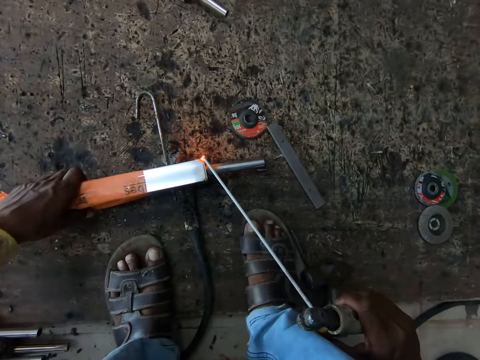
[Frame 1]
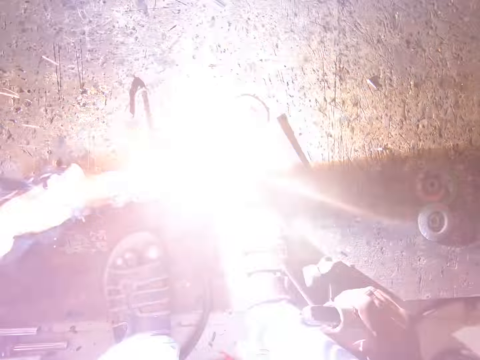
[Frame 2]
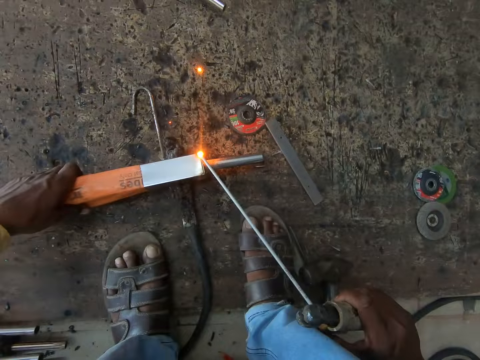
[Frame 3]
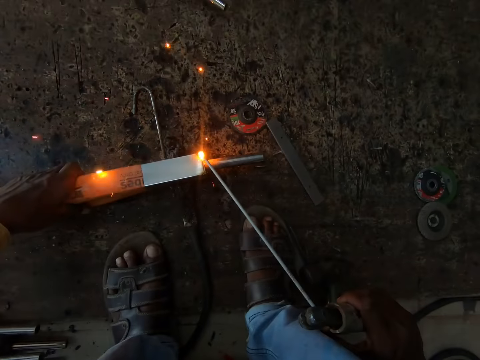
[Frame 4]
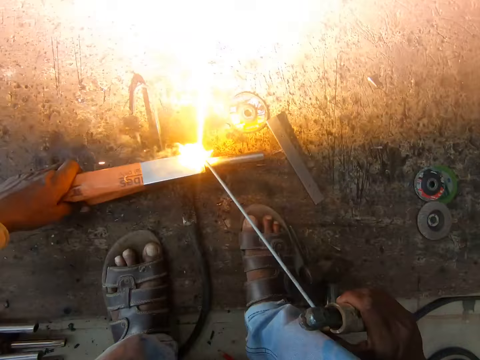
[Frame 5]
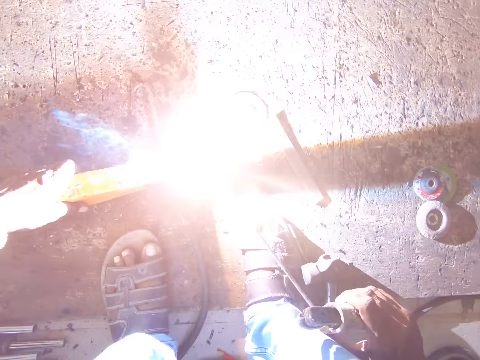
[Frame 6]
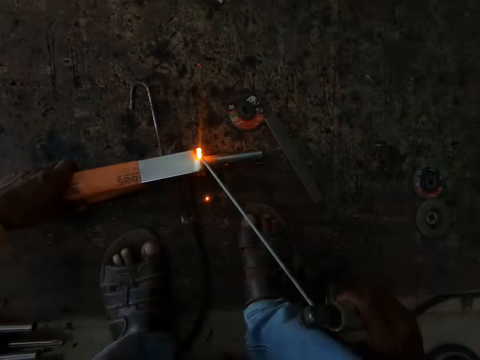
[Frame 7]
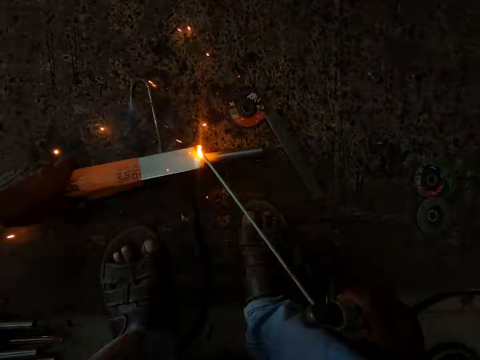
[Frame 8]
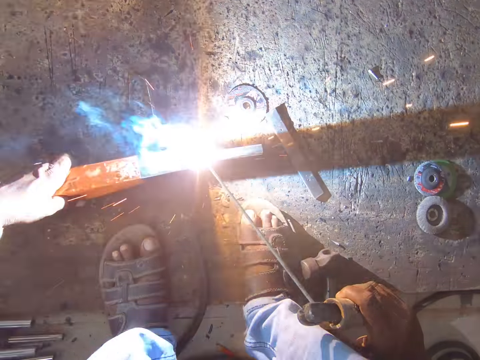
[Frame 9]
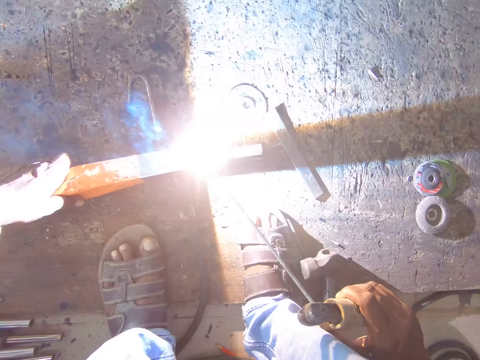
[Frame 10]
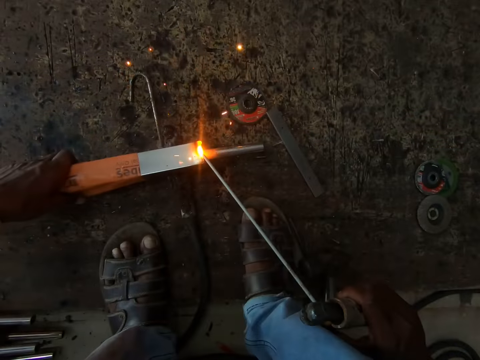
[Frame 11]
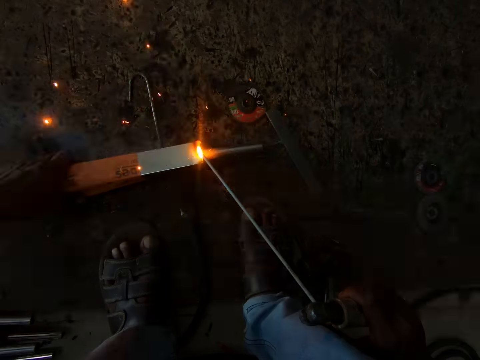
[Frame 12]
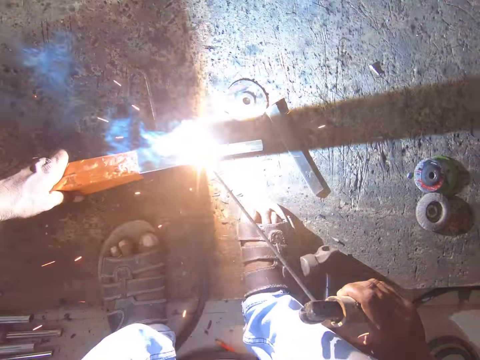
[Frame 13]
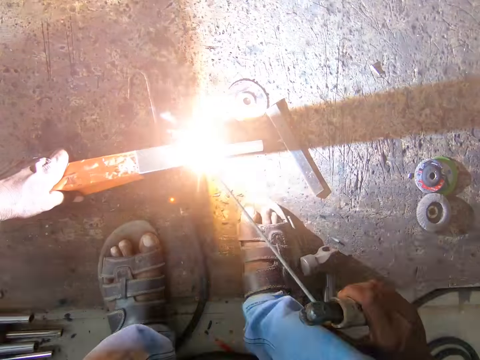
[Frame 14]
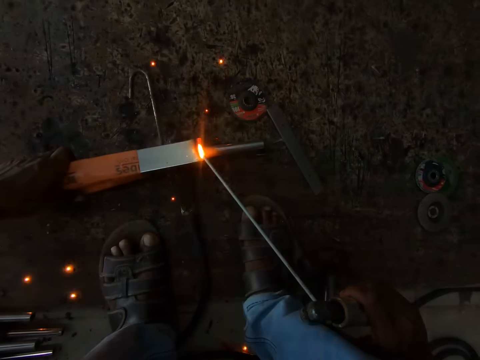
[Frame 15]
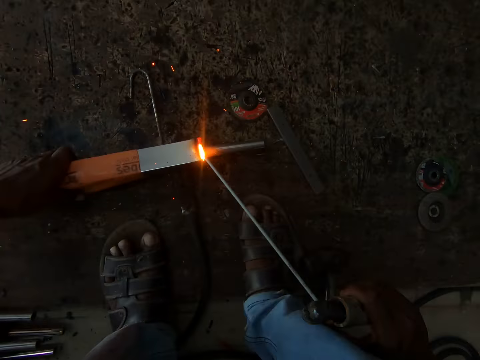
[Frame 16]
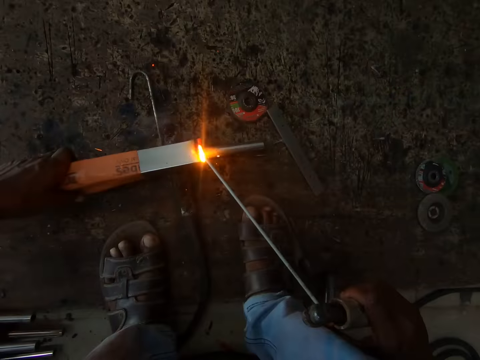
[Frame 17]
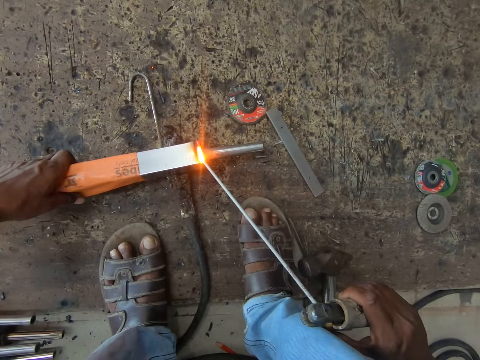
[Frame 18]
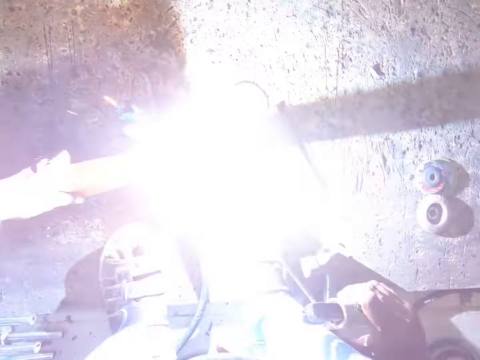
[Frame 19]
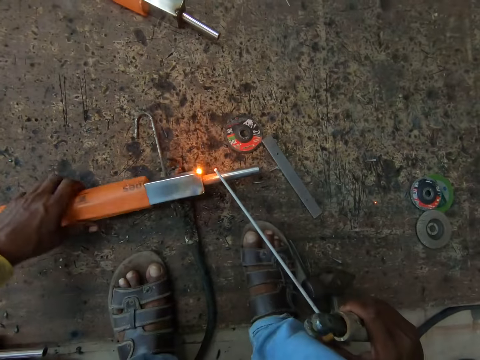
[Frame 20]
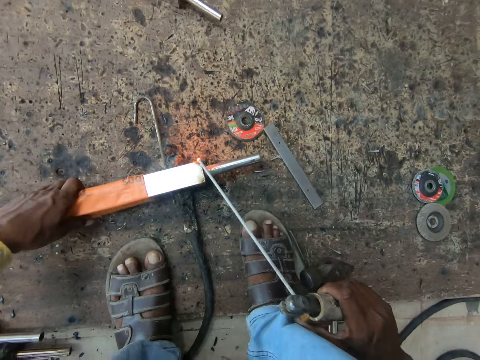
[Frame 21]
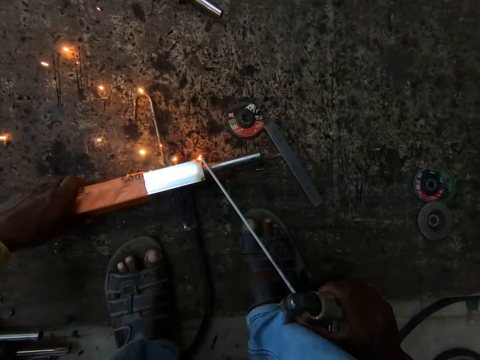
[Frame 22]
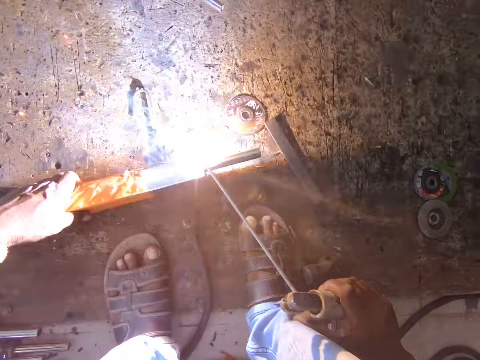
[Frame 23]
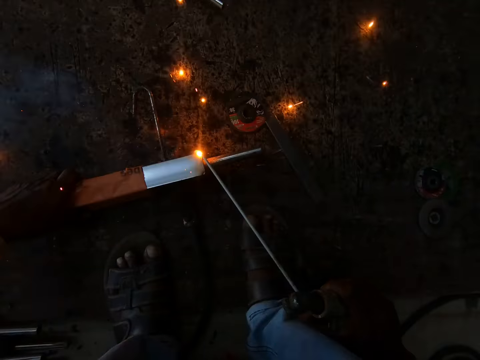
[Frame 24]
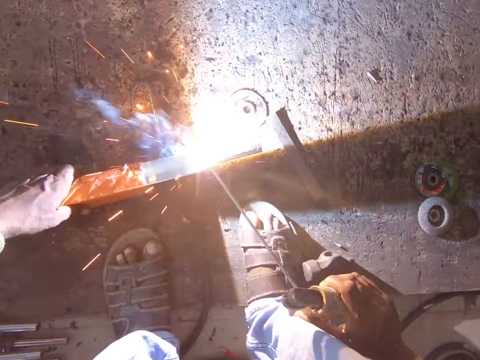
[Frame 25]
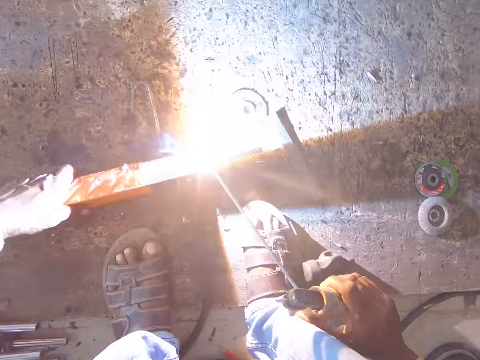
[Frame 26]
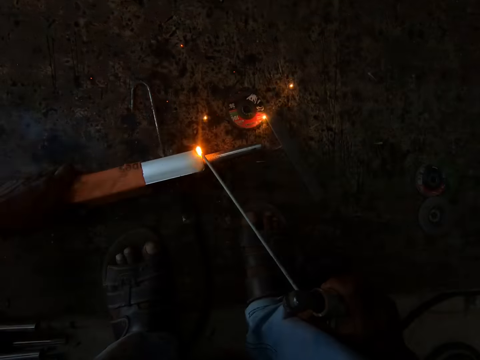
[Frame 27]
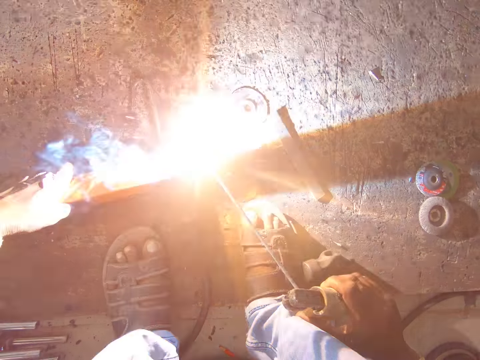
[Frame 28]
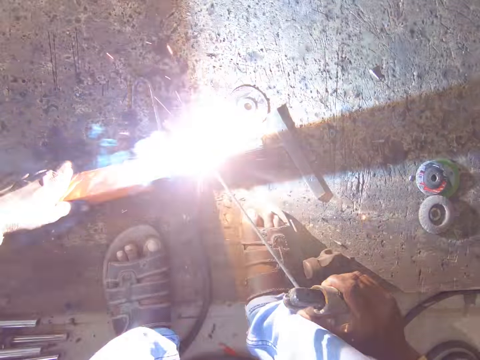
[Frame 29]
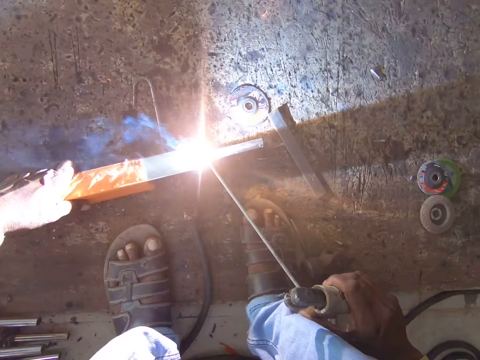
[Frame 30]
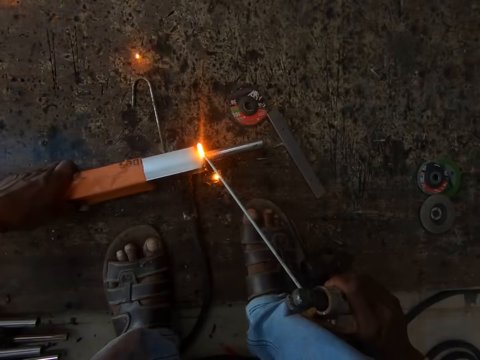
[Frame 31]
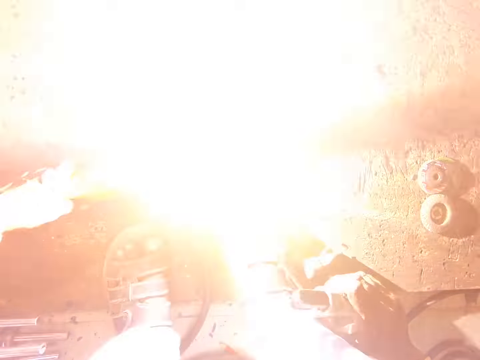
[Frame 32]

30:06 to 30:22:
The camera wearer welds a metal rod with a welding machine in the right hand. They turn the tirupati tube. They weld. They look down.

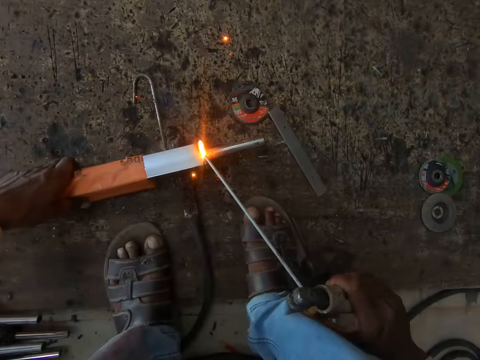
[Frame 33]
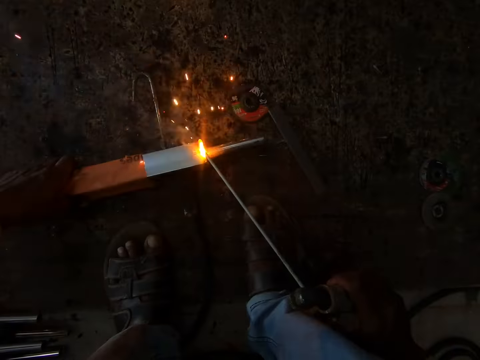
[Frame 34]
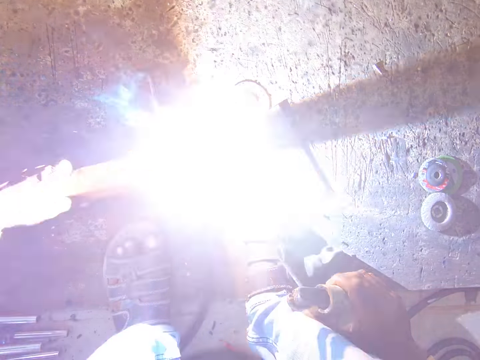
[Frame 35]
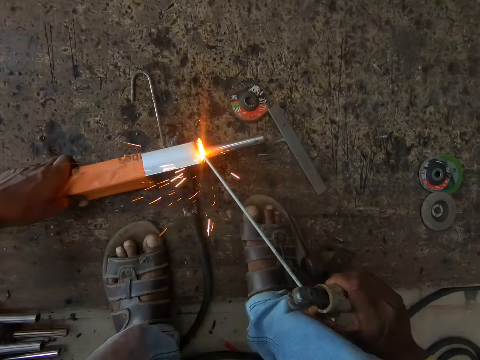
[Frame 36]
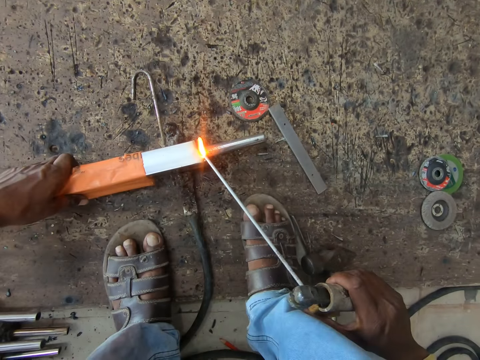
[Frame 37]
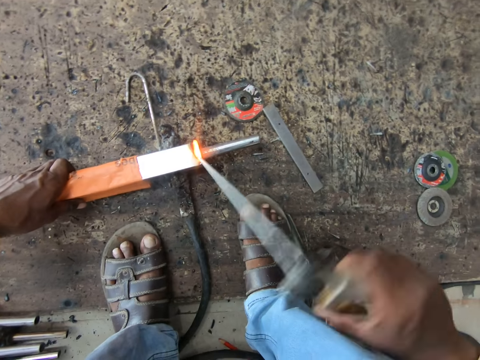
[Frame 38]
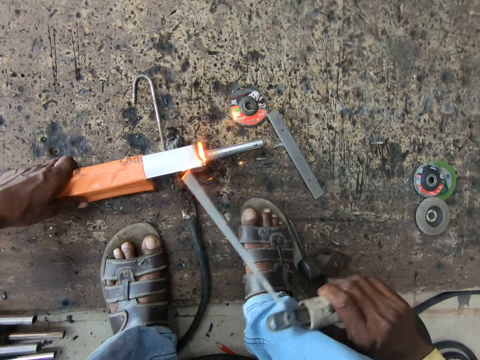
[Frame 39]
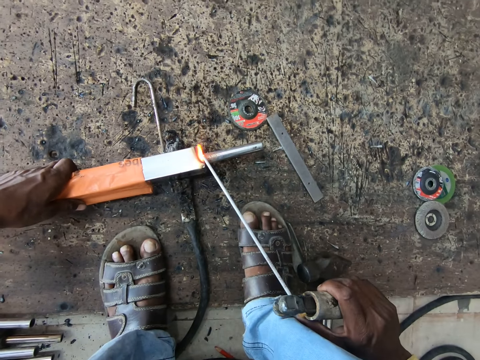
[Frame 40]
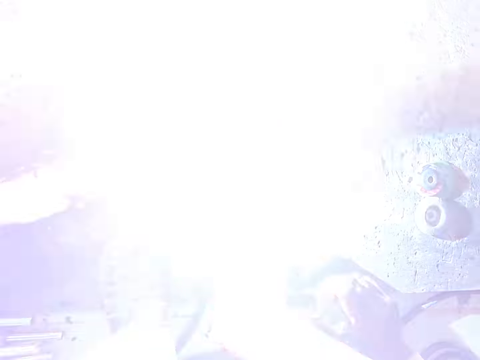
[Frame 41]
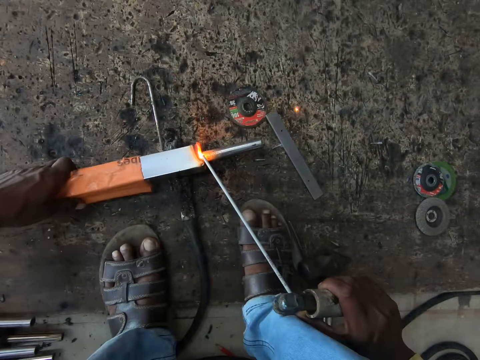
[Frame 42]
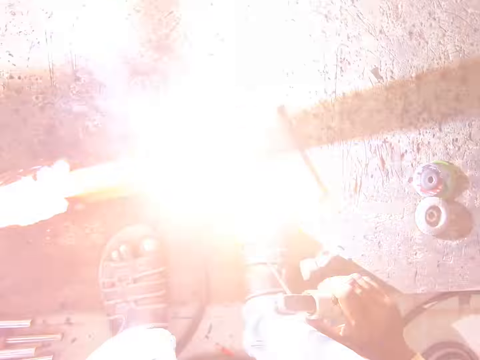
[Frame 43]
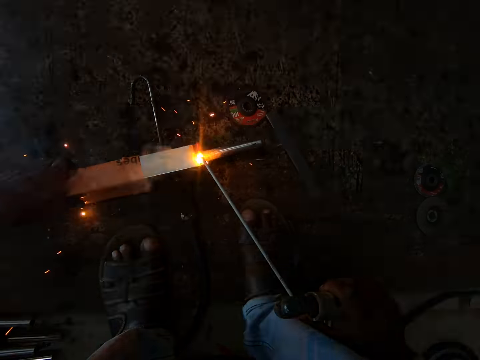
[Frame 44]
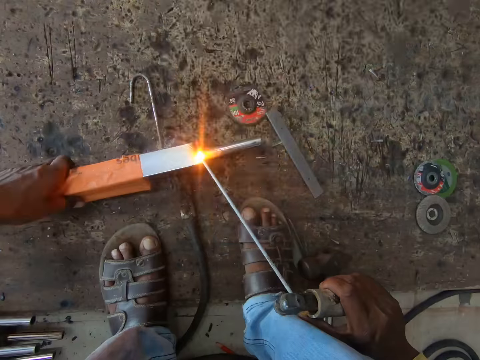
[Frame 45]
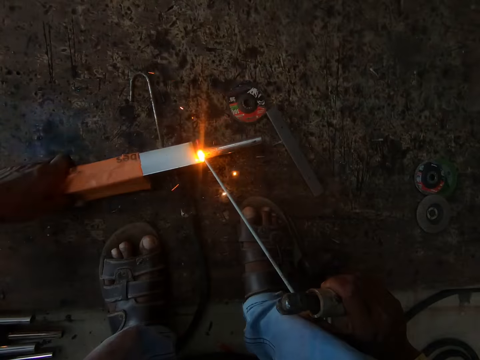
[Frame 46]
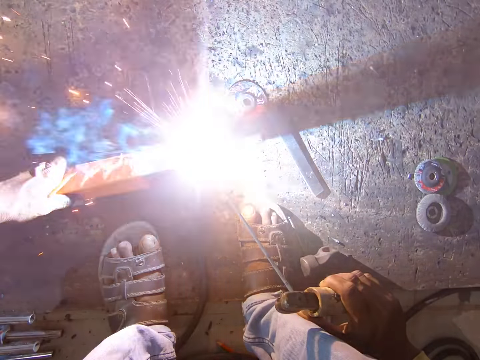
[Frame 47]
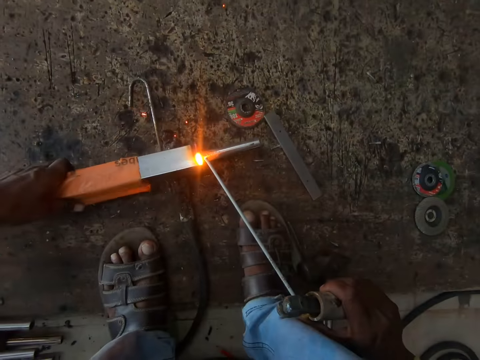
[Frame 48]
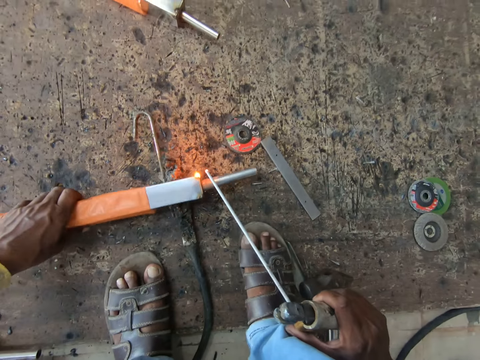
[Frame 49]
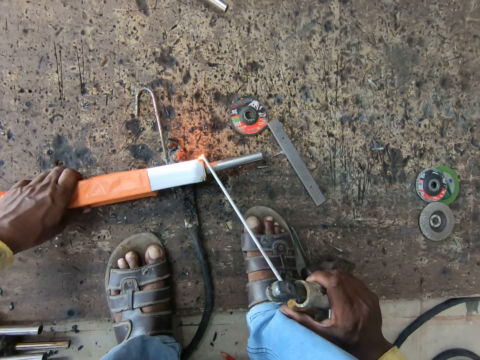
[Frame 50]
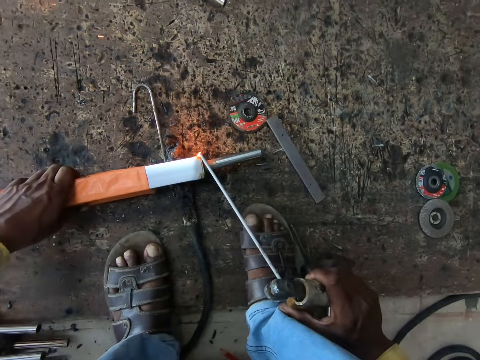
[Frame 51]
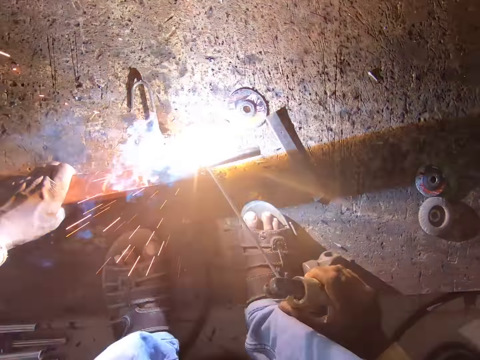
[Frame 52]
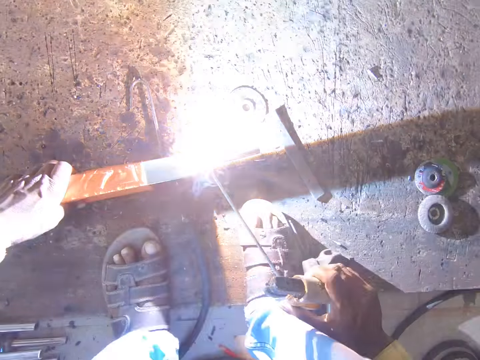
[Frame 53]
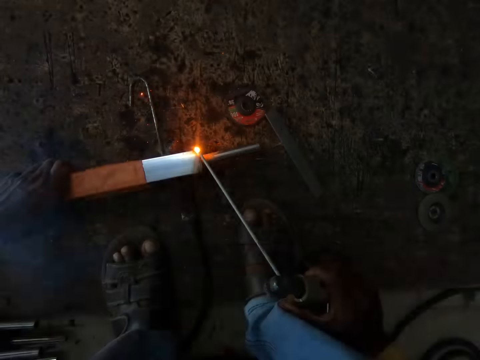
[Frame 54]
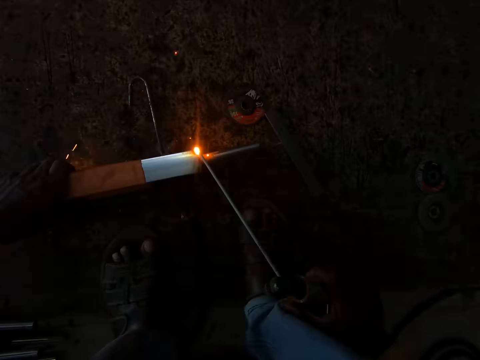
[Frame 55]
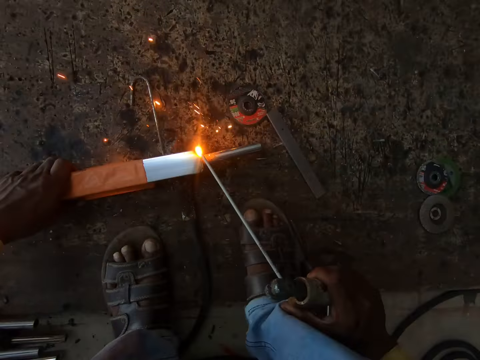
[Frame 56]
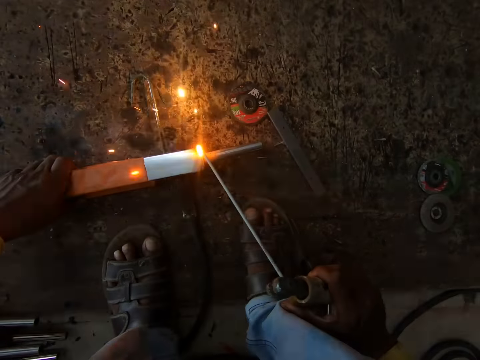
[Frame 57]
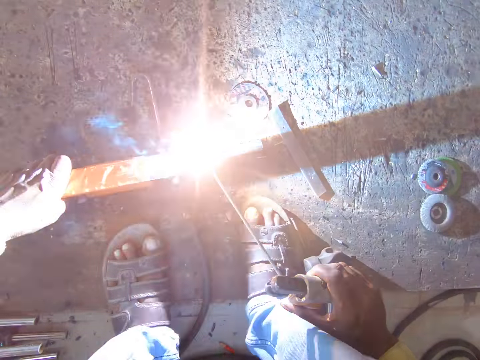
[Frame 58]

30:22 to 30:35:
The camera wearer welds a metal rod with a welding machine in the right hand. They turn the tirupati tube. They hold the metal rod with the left hand. They weld.
